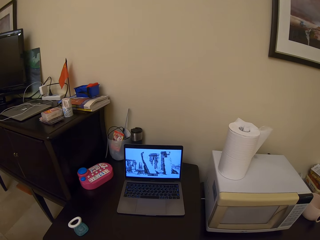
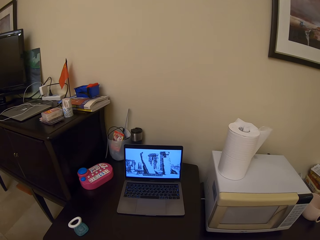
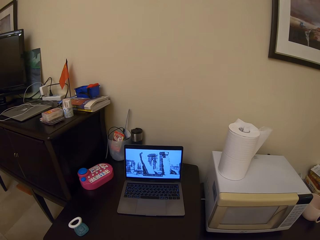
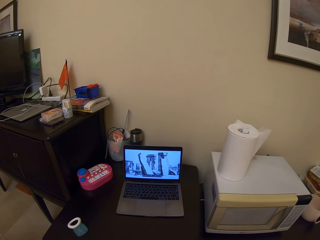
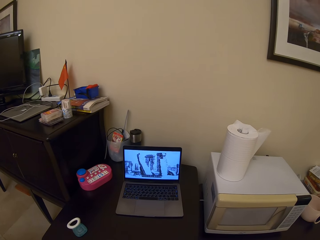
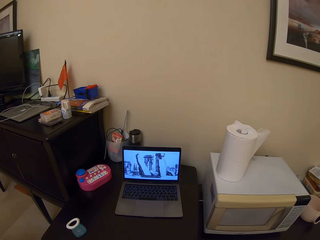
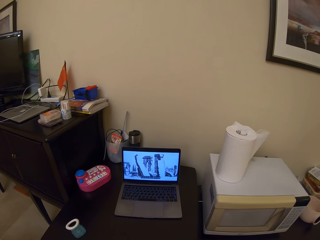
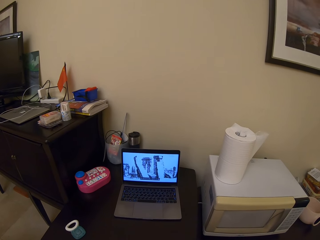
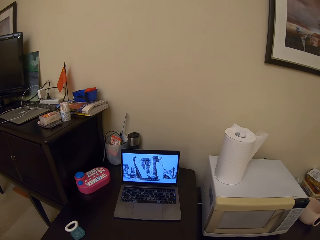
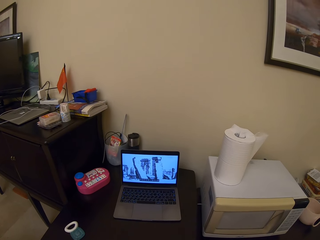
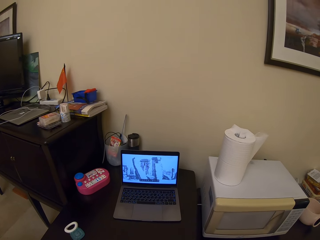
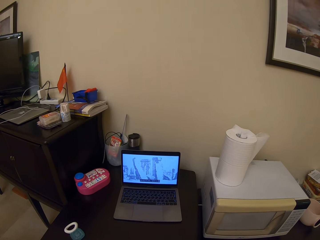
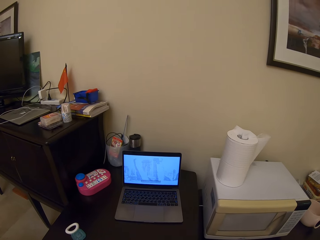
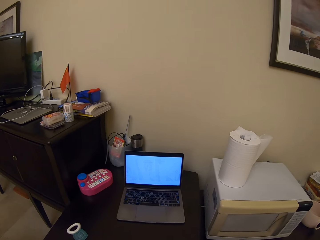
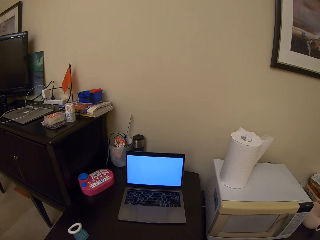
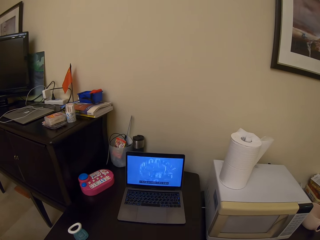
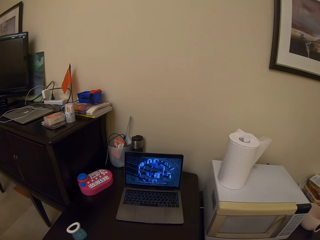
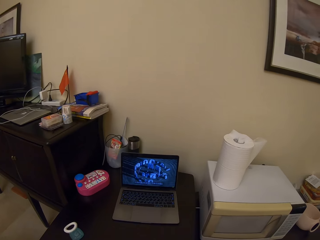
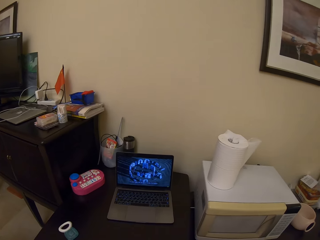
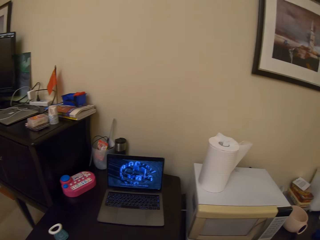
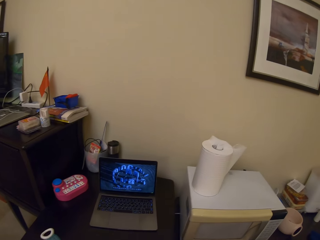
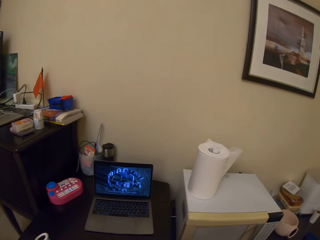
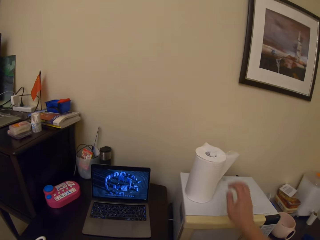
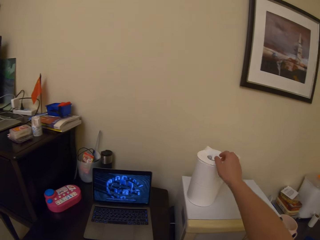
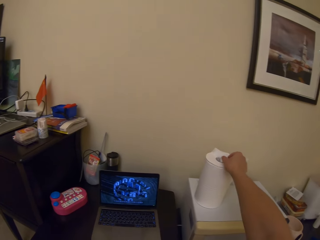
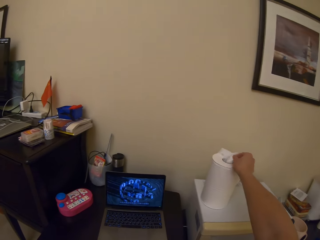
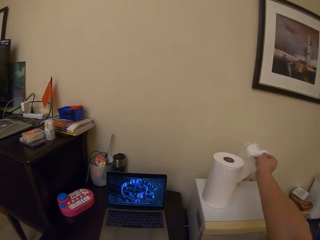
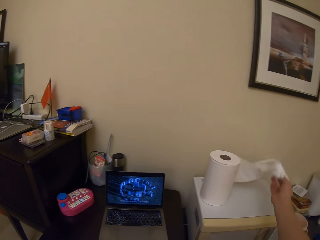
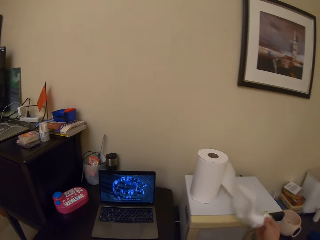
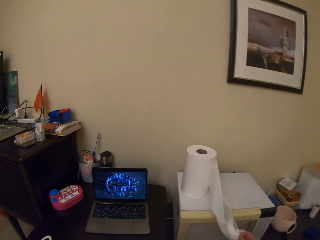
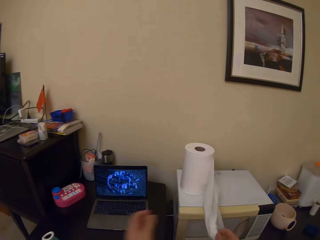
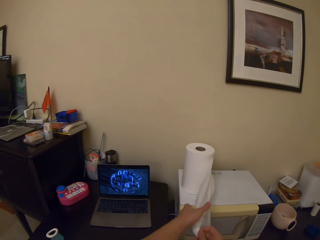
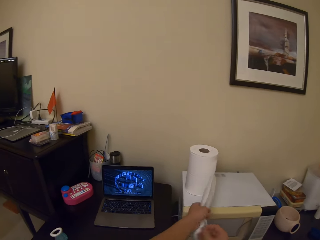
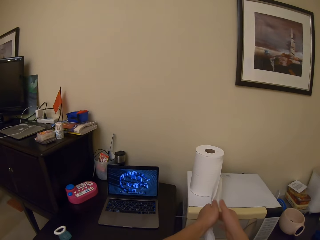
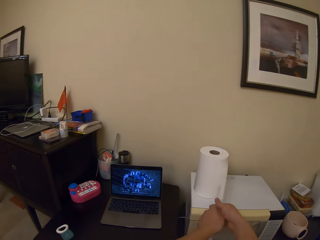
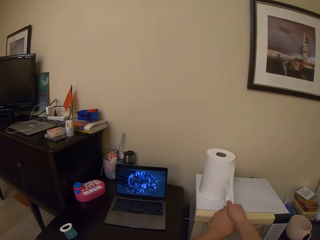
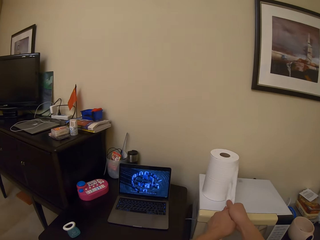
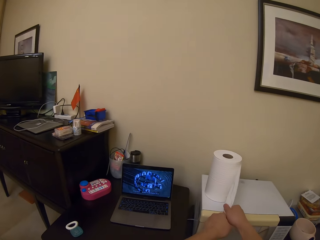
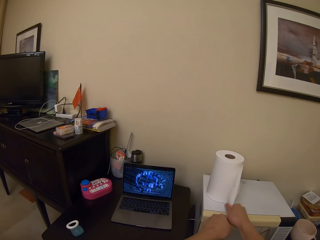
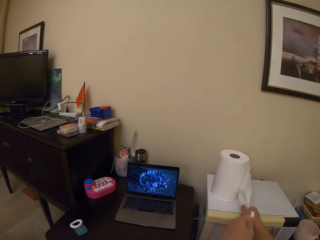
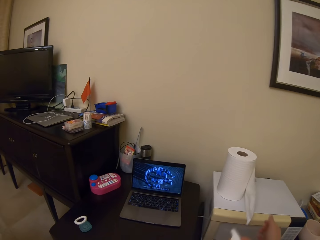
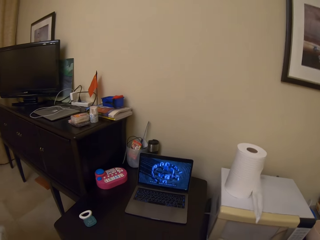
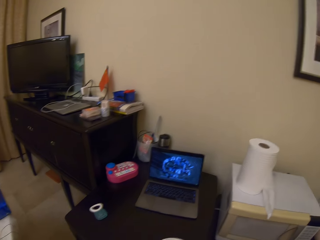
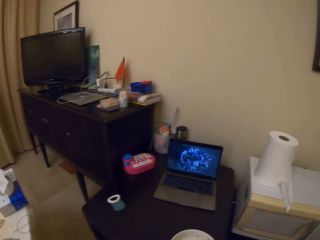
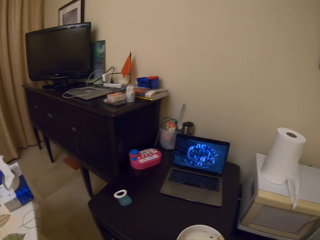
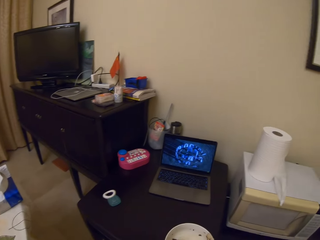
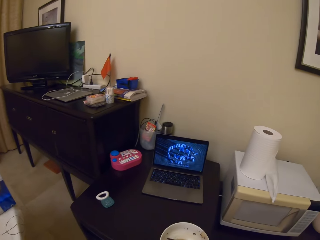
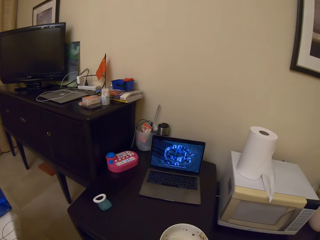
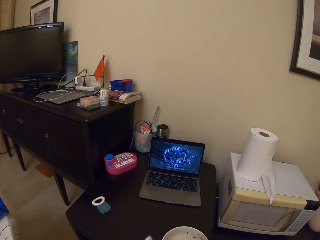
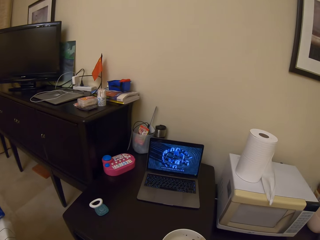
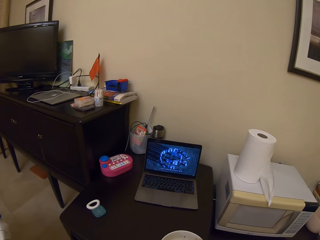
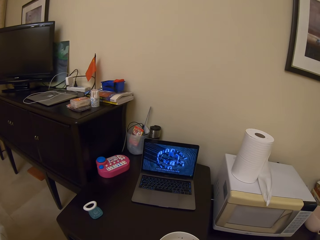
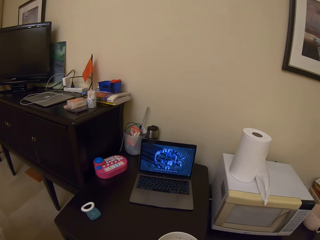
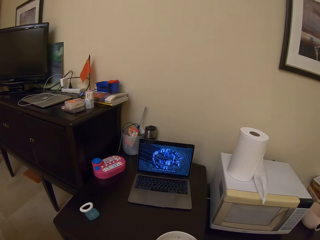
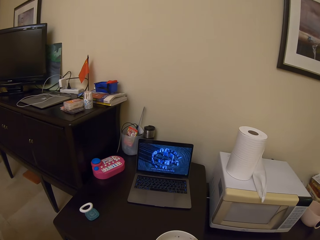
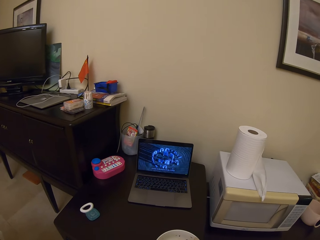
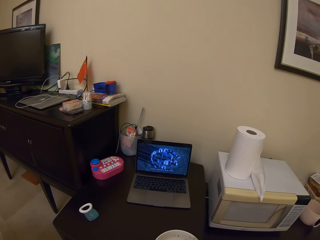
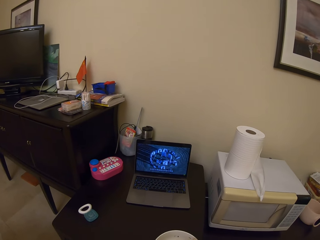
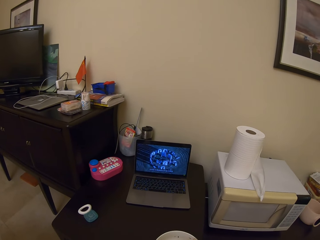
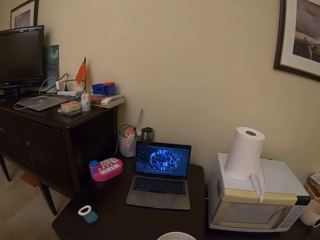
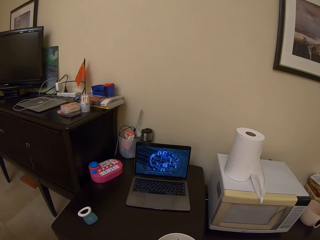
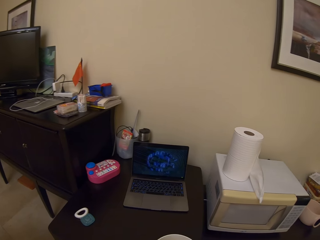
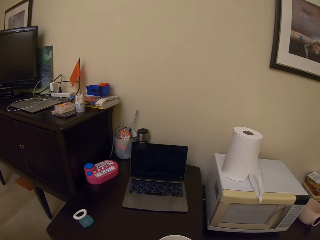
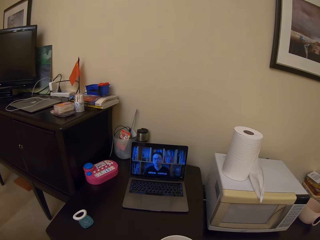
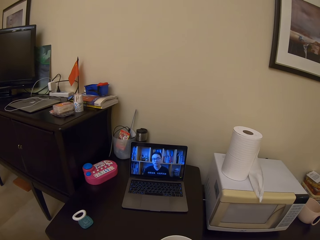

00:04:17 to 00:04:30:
The camera wearer takes a paper towel. They cut the paper towel.

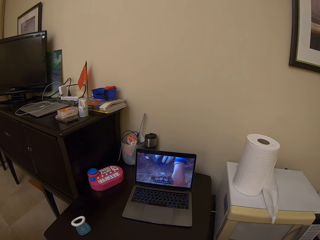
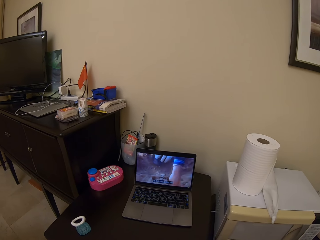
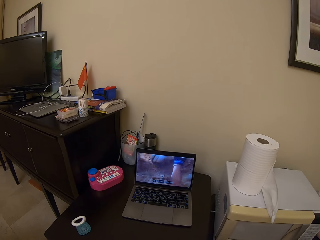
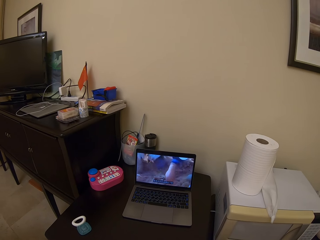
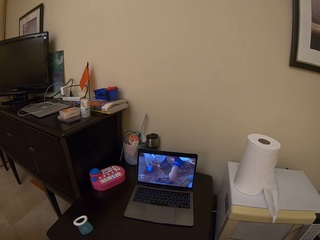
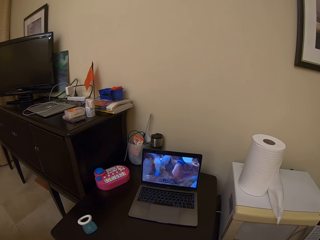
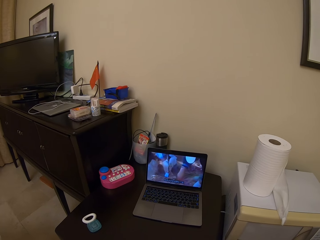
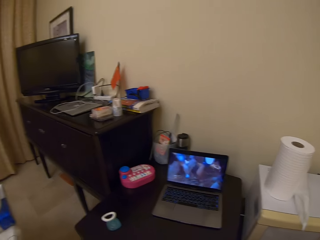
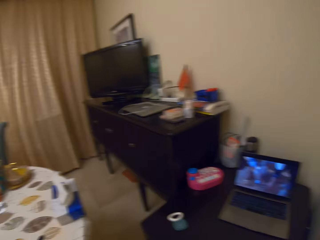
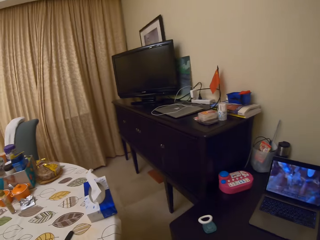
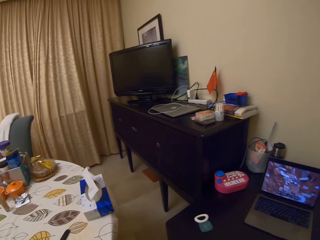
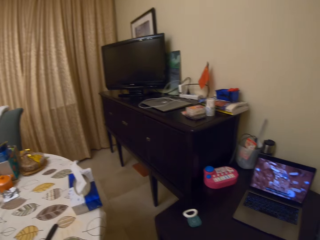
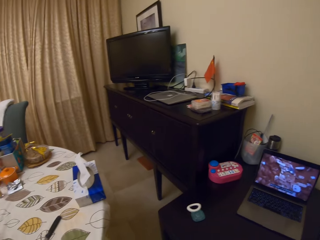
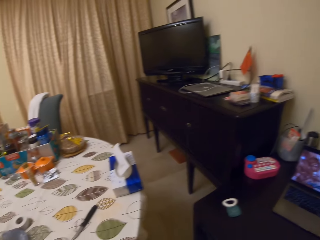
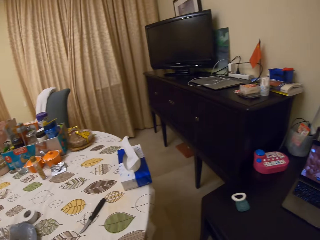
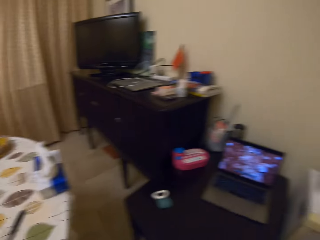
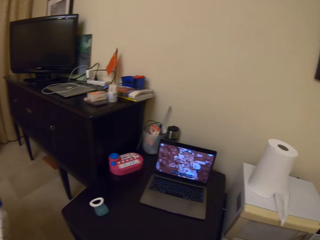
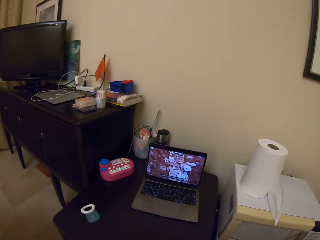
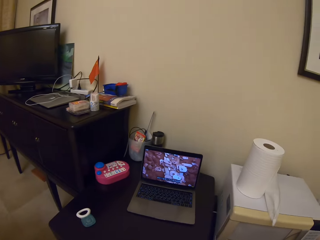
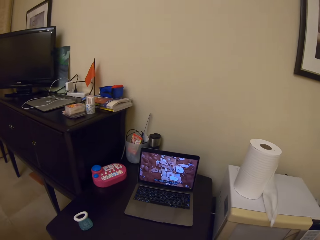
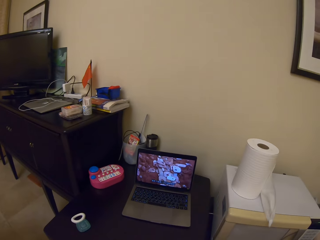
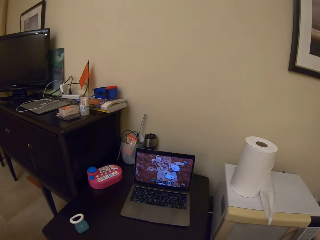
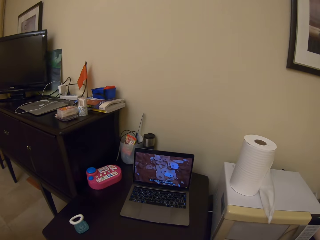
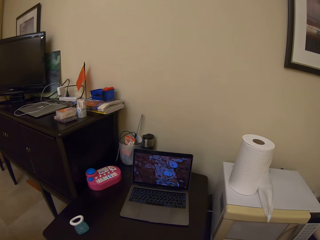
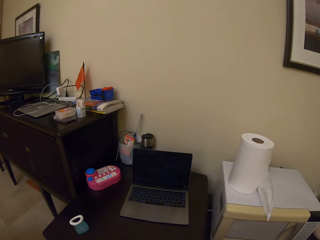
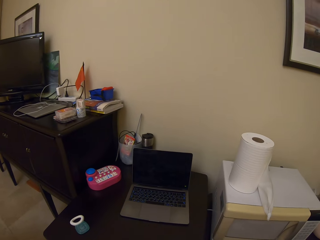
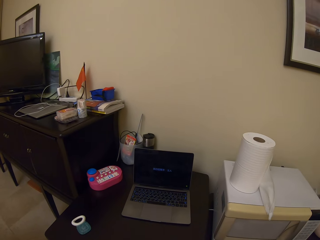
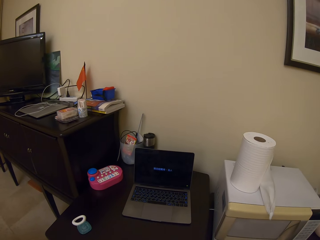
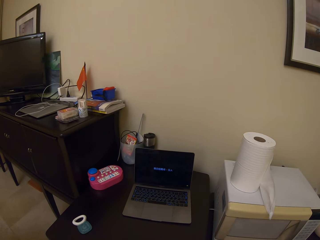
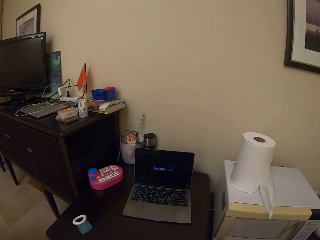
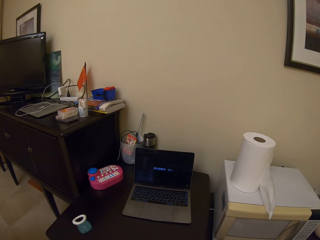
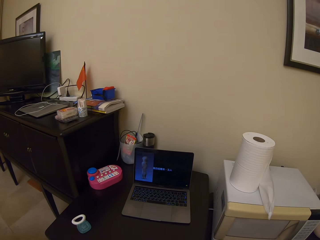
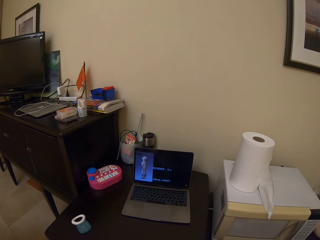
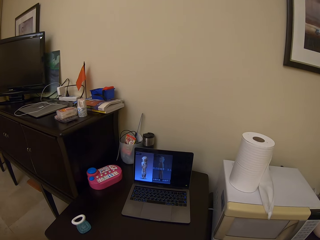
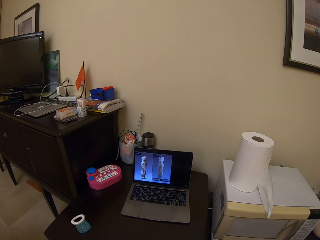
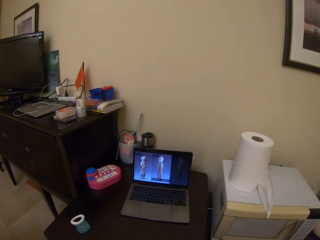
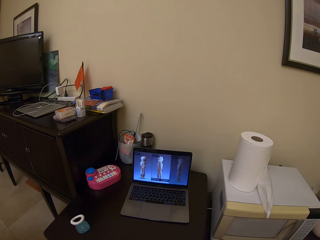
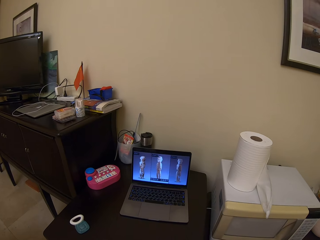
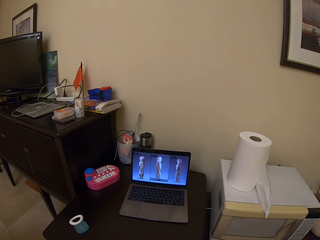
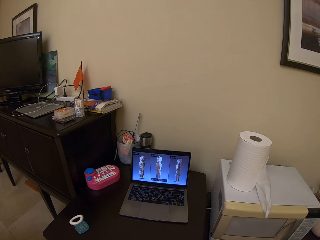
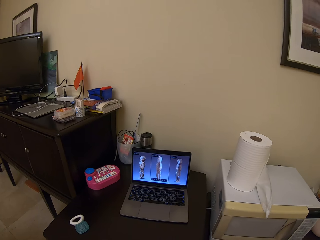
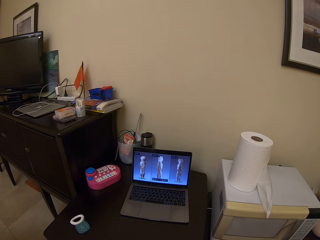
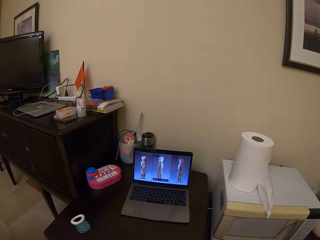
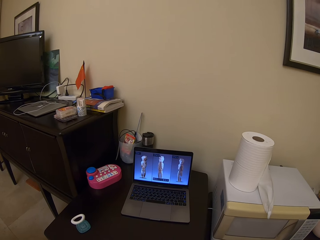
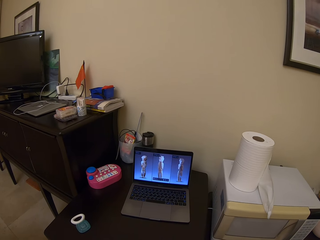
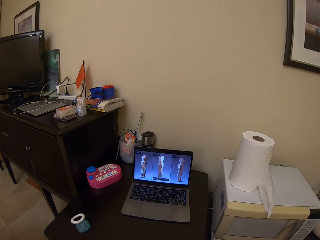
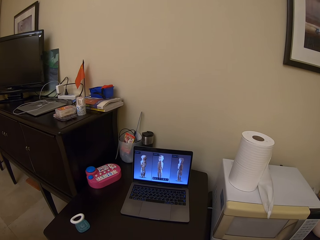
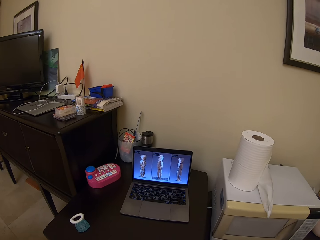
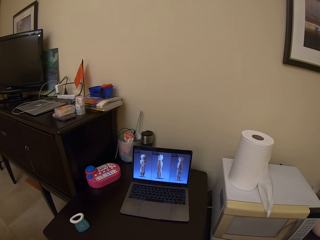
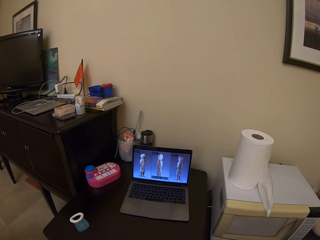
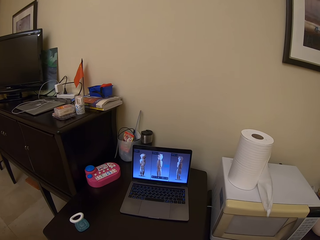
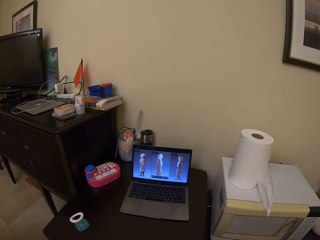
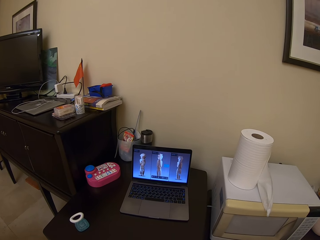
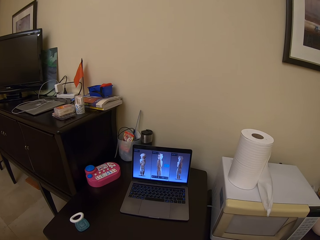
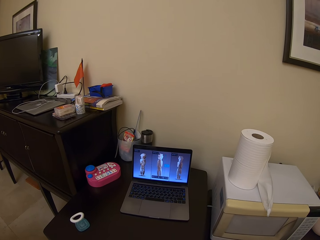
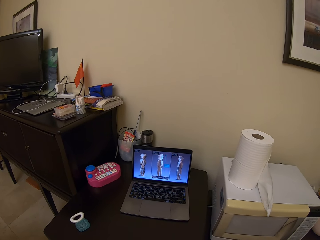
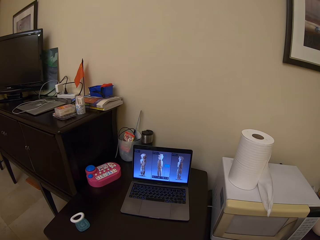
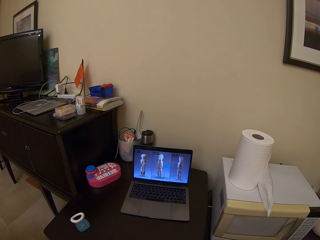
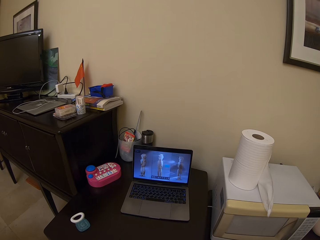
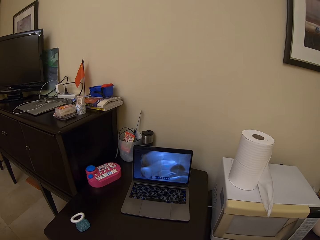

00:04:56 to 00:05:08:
The camera wearer looks around. They look at the table. They look around again. They watch the laptop.
